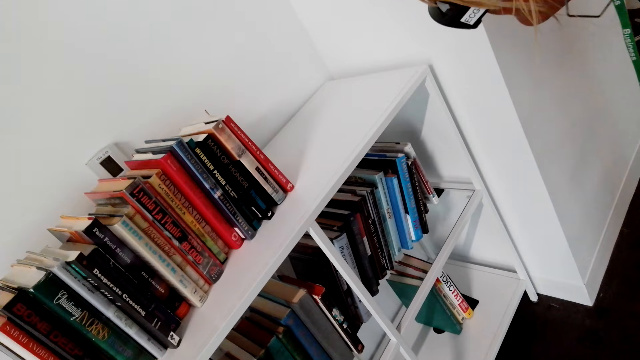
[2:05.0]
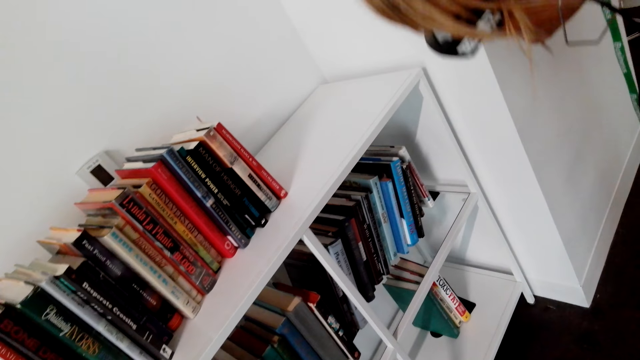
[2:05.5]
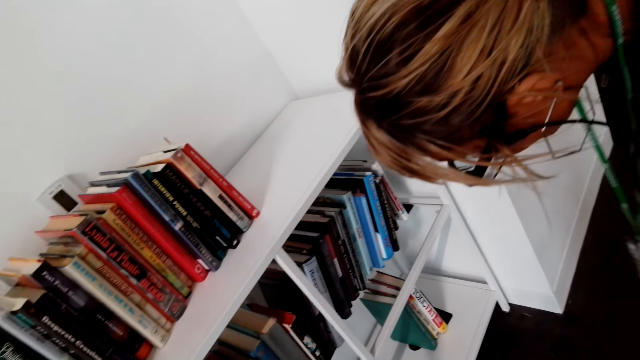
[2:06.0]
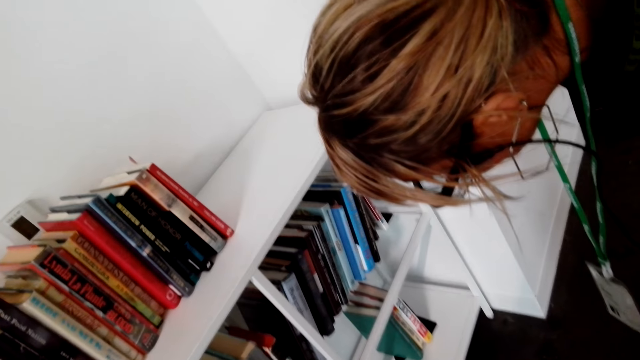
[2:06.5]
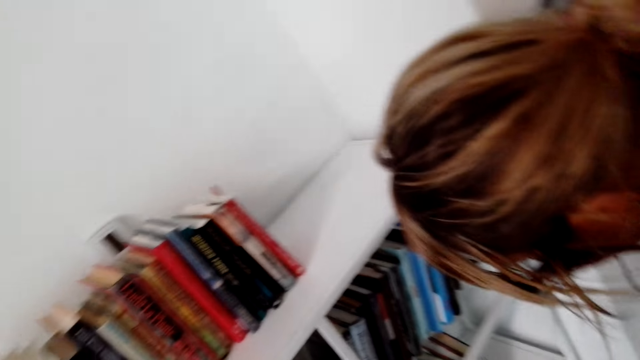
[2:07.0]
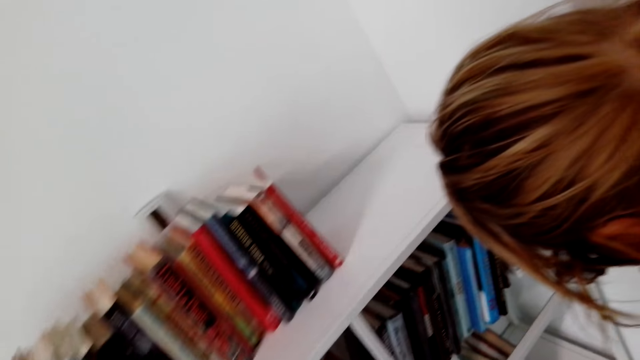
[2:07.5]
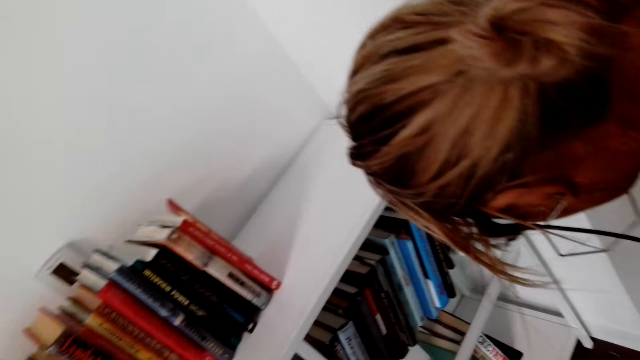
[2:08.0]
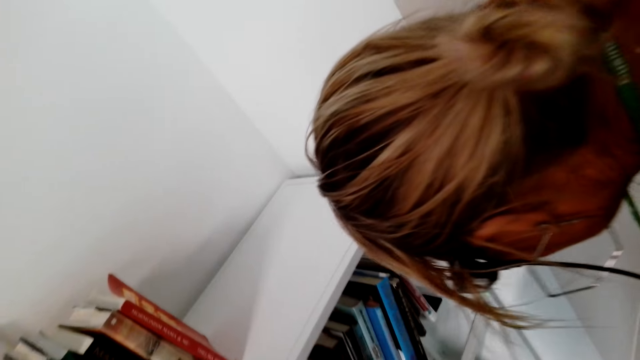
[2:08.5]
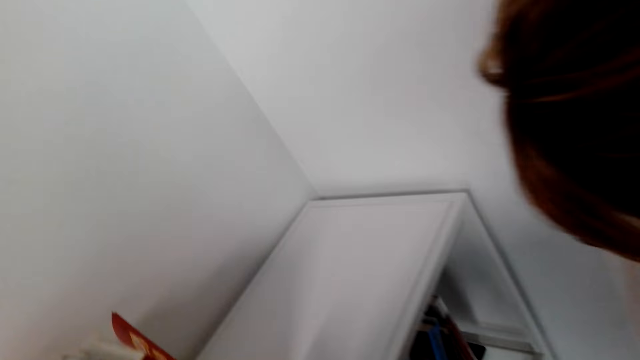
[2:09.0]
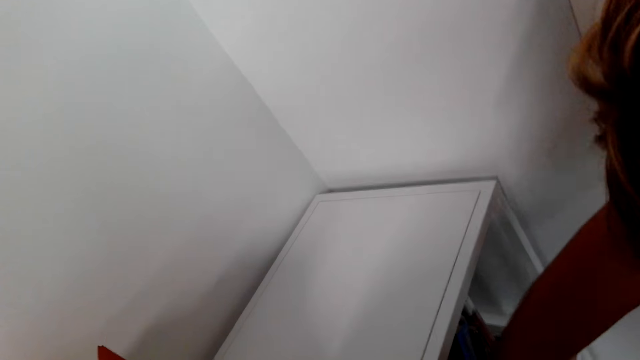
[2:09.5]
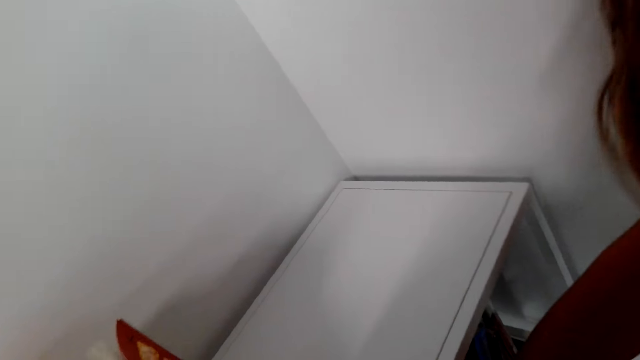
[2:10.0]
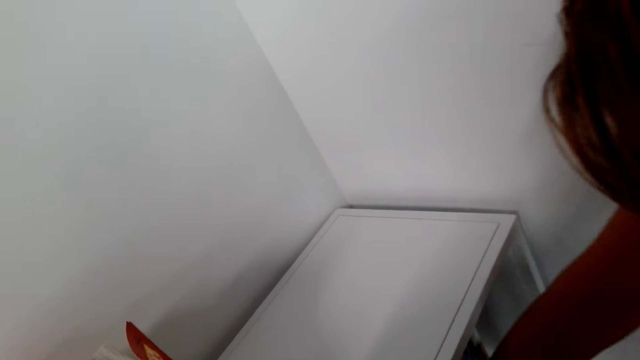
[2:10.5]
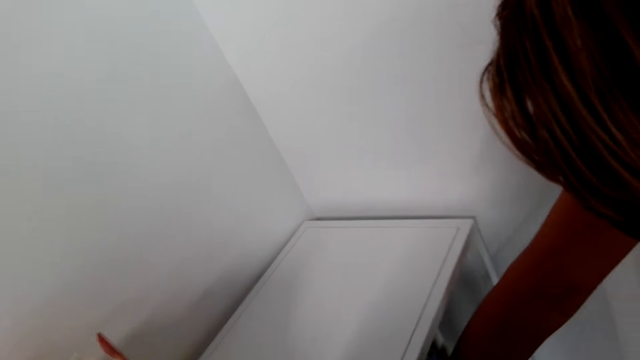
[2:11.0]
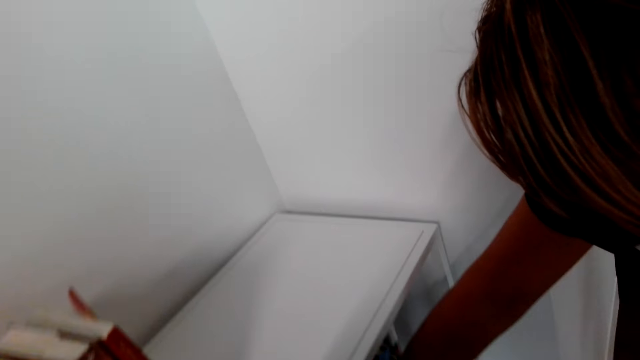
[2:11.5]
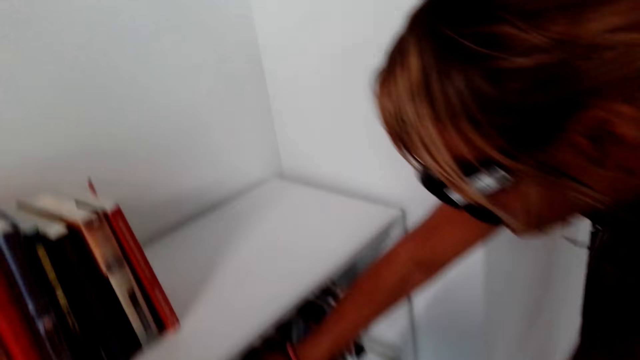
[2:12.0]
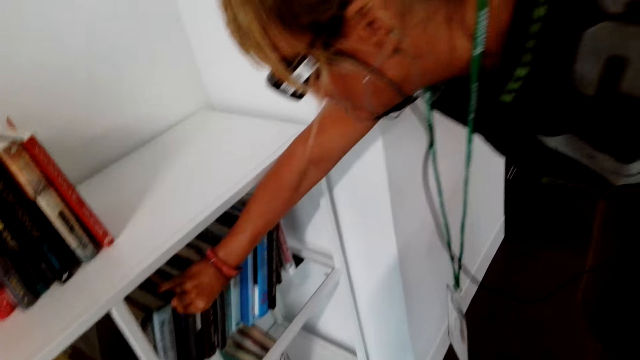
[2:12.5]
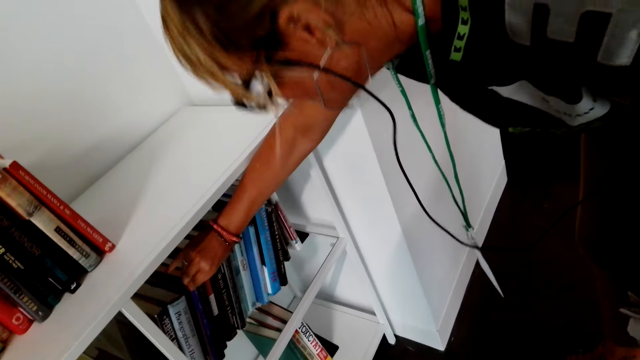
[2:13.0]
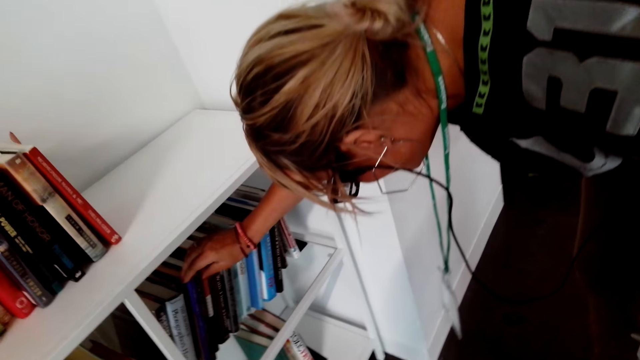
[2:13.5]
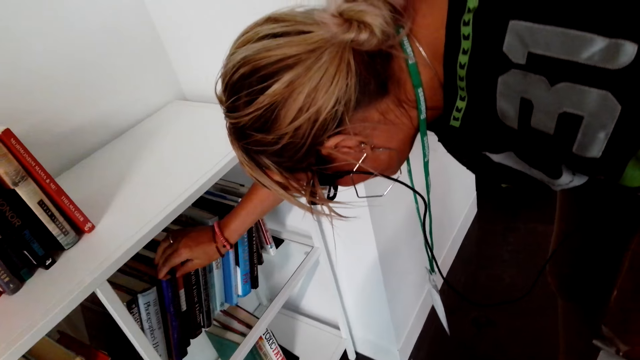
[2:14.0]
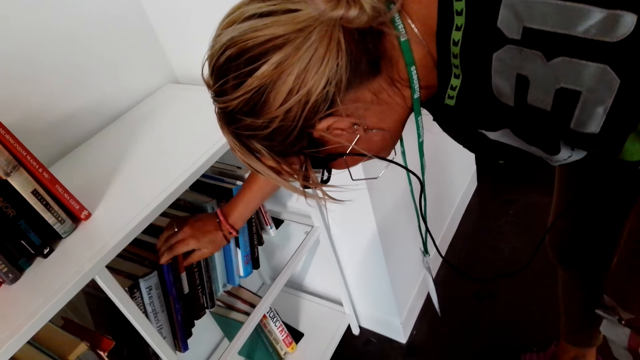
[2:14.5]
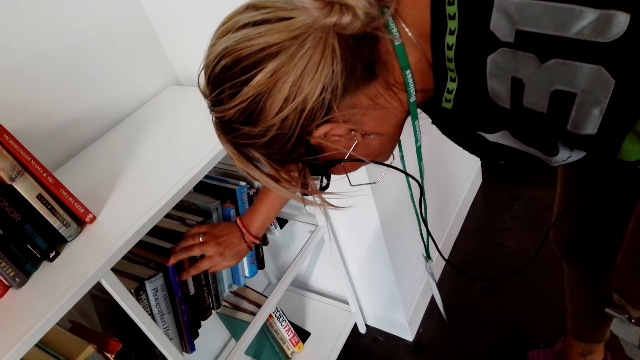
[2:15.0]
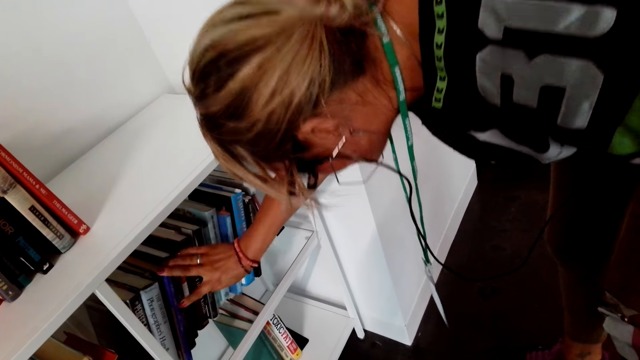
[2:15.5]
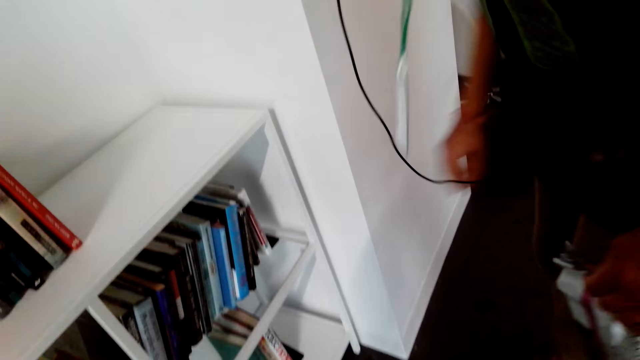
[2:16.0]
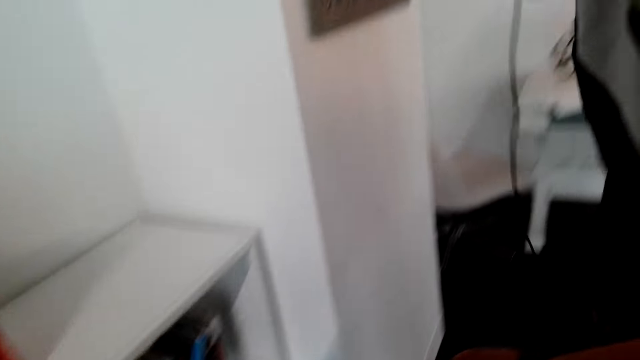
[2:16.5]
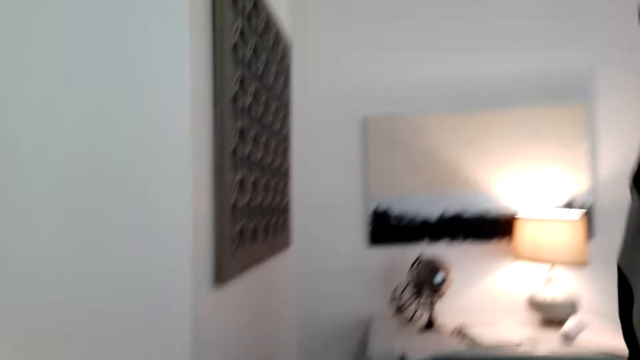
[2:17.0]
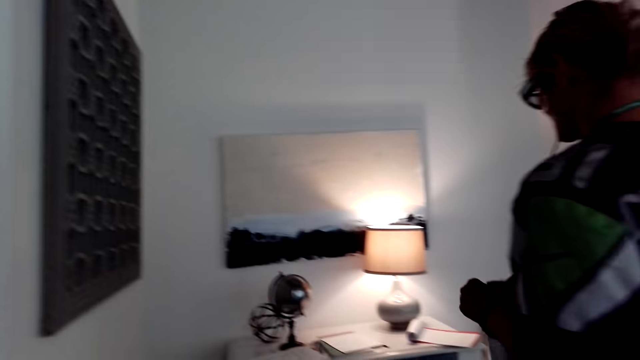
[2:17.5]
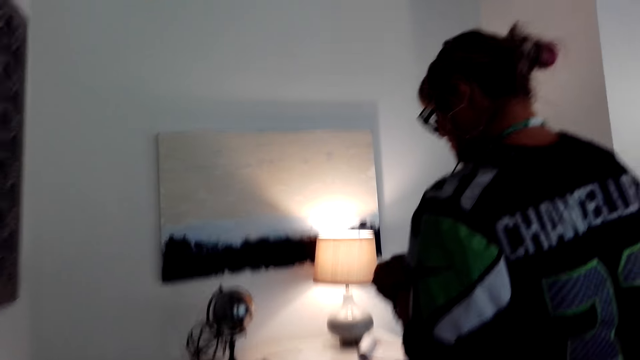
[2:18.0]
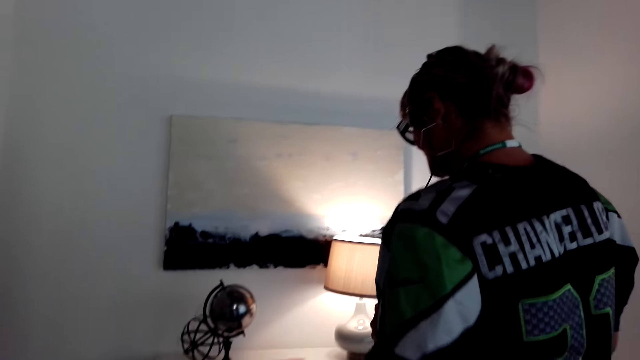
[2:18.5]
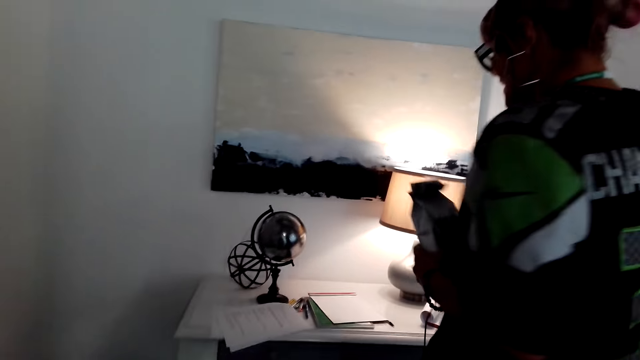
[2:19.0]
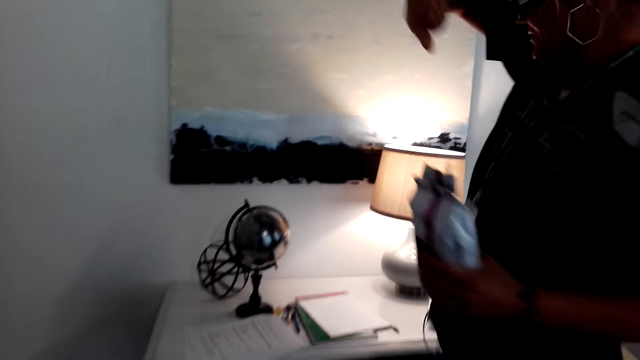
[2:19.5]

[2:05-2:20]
A woman touches a book on the shelf with the right hand. The woman holds the book in a drawer. The camera wearer talks to the woman. The woman talks to the camera wearer. The woman talks to the camera wearer again. The camera wearer talks to the woman.

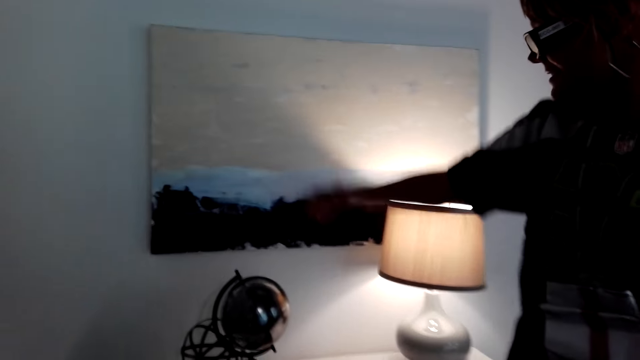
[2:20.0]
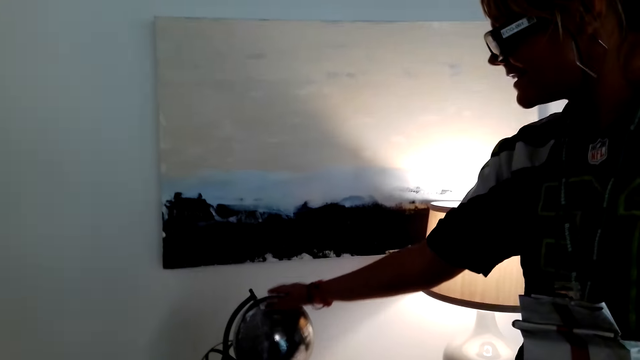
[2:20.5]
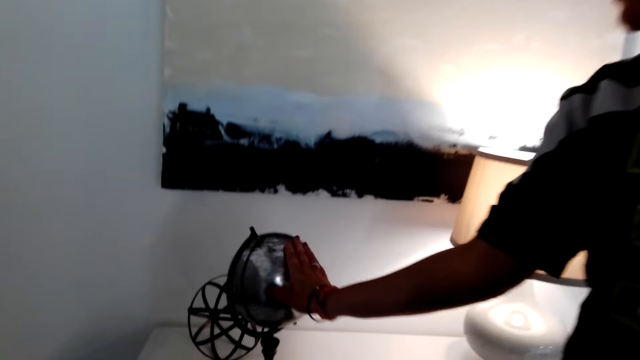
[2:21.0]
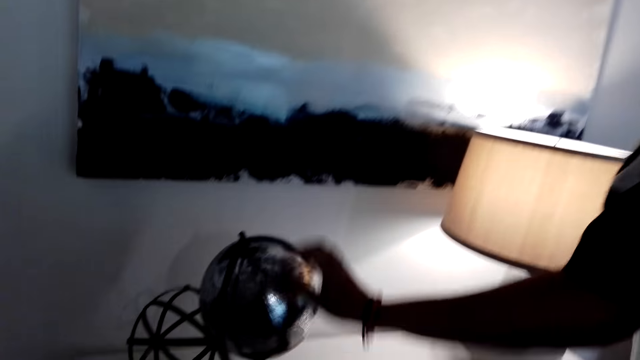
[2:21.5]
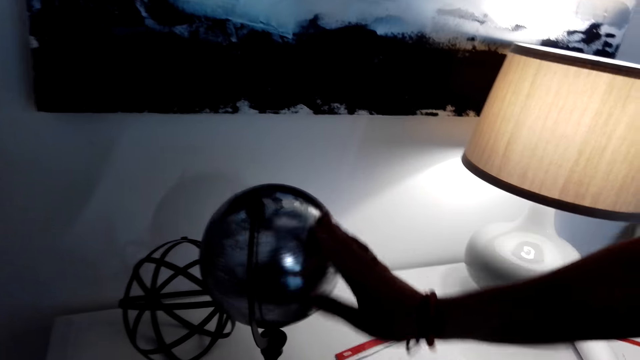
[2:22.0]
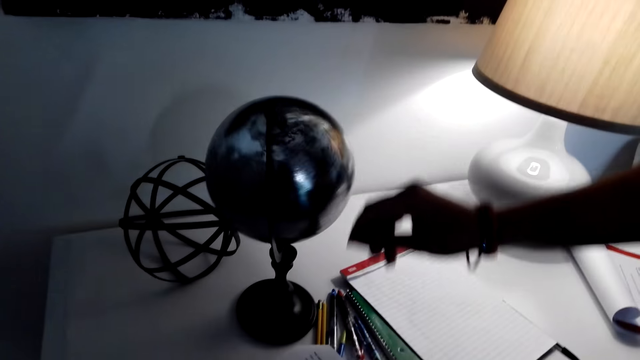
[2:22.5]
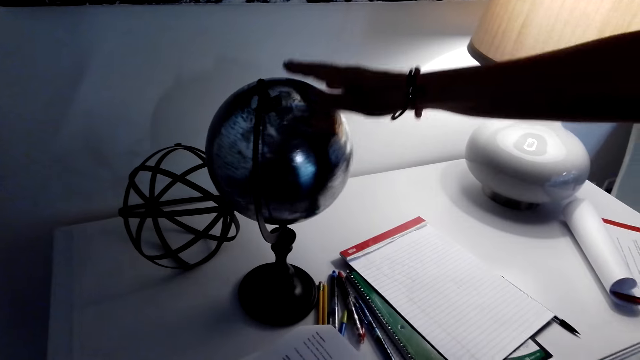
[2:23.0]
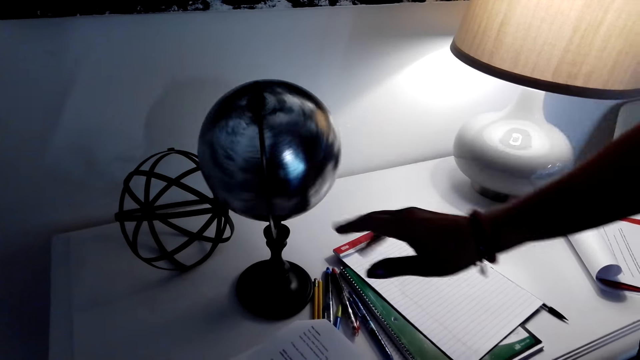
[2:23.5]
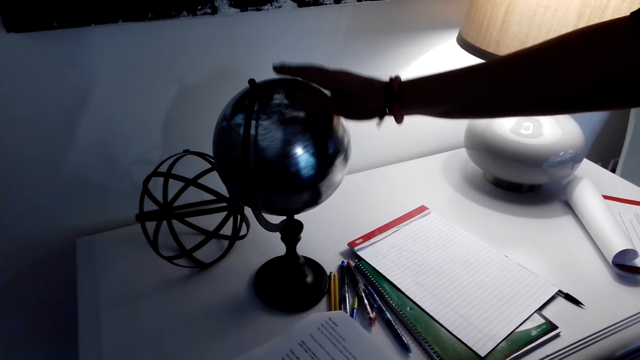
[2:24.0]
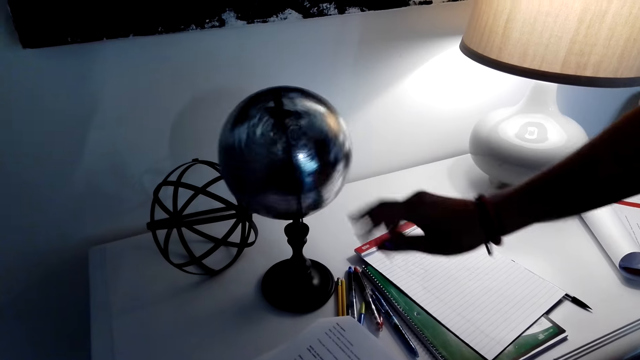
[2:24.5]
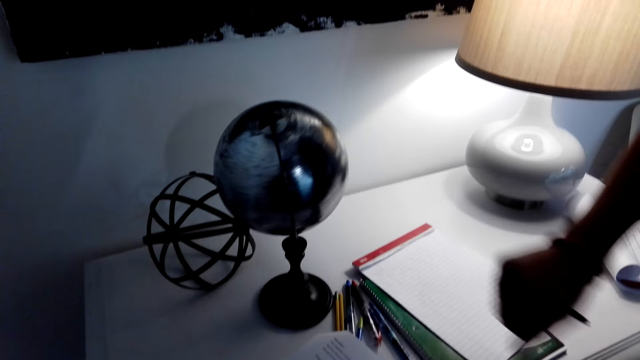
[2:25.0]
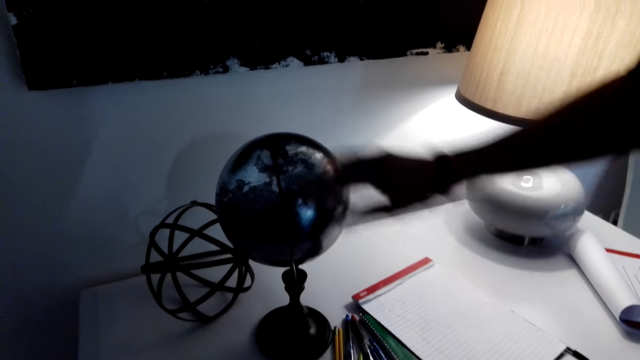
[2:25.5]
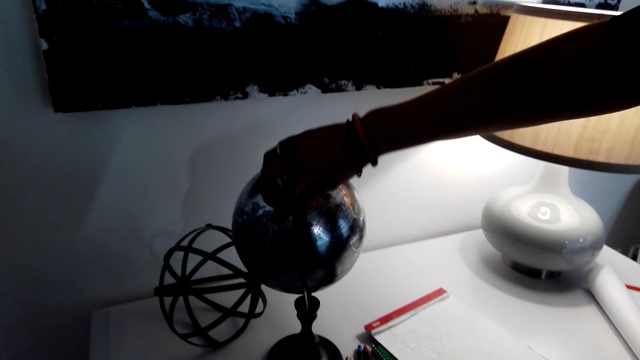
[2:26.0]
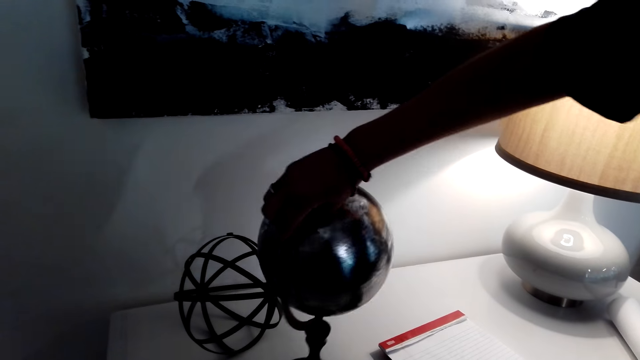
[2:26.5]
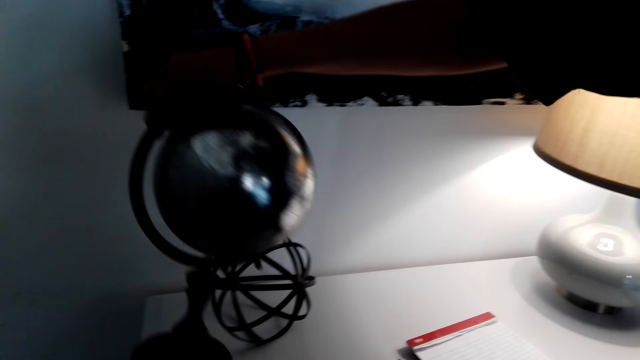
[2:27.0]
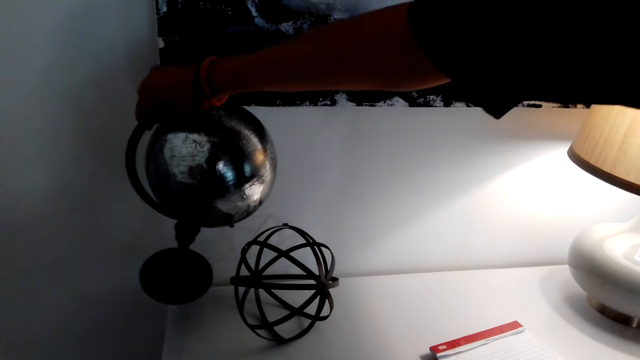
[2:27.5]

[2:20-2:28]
A woman rotates a world globe. The woman touches the world map globe round with the right hand. The camera wearer talks to the woman. The woman talks to the camera wearer. The woman lifts up the world globe from a table. The woman carries the world map globe round with the right hand. The woman talks to the camera wearer.
